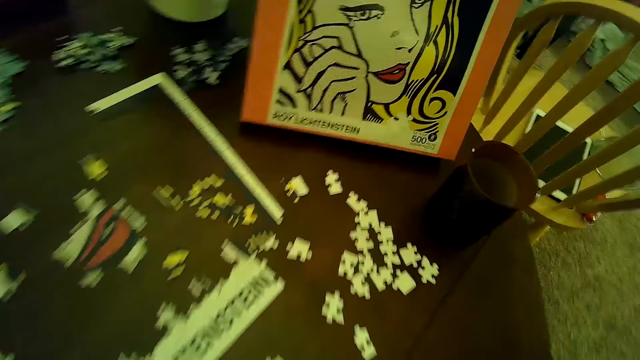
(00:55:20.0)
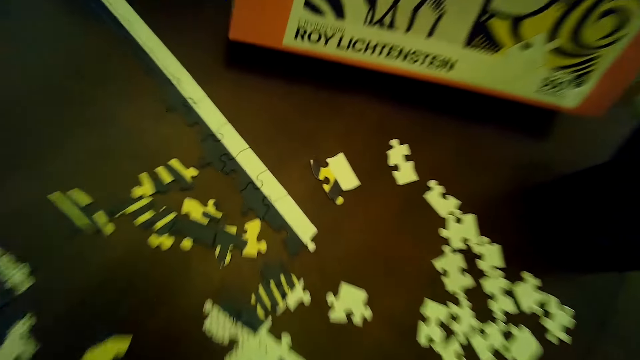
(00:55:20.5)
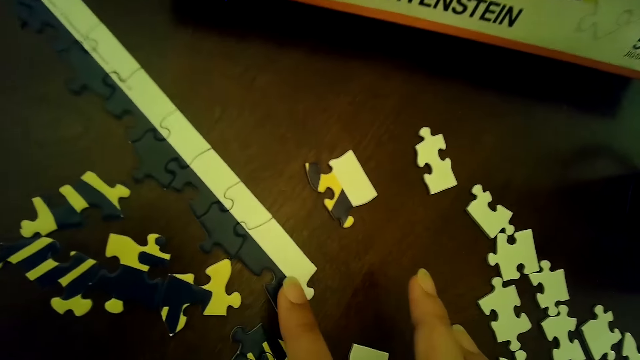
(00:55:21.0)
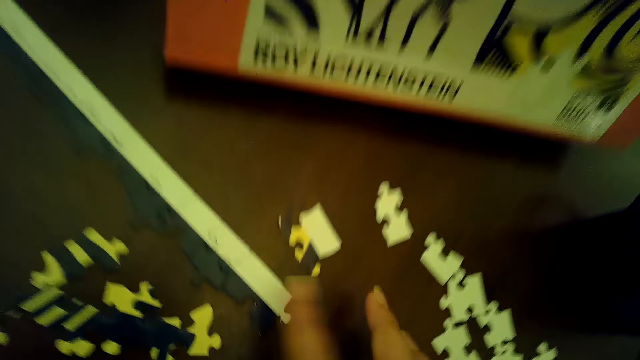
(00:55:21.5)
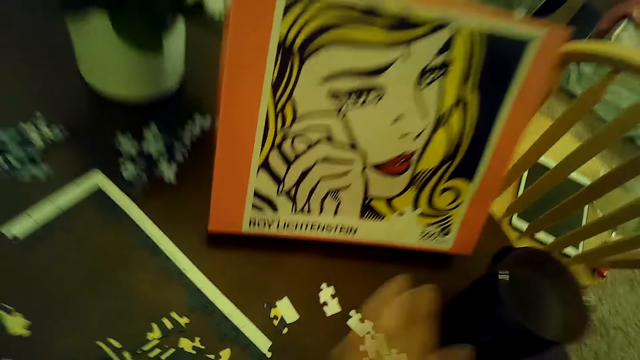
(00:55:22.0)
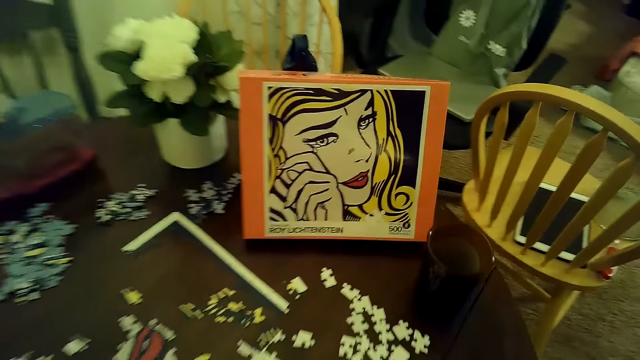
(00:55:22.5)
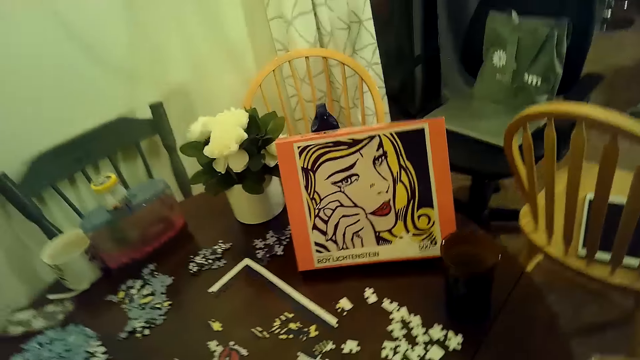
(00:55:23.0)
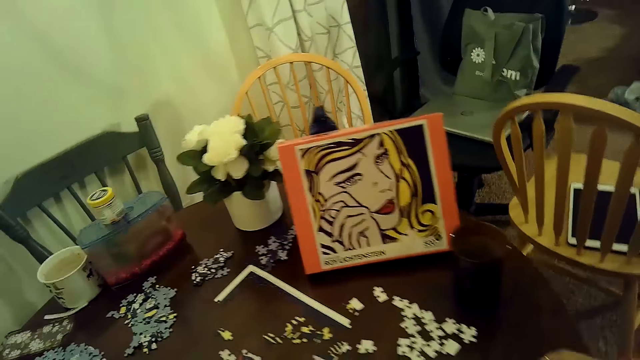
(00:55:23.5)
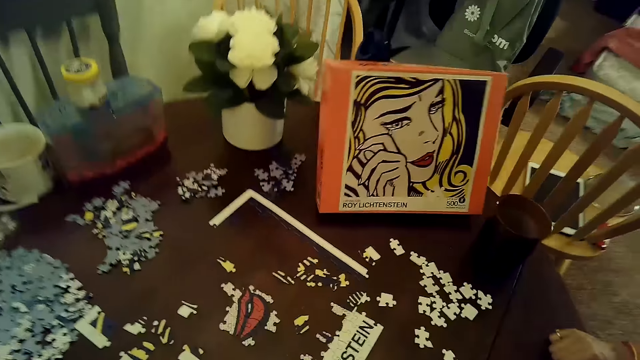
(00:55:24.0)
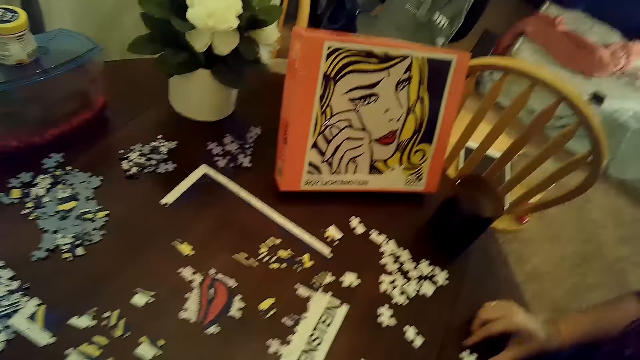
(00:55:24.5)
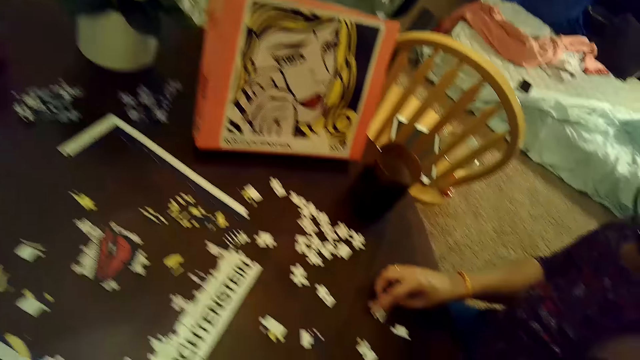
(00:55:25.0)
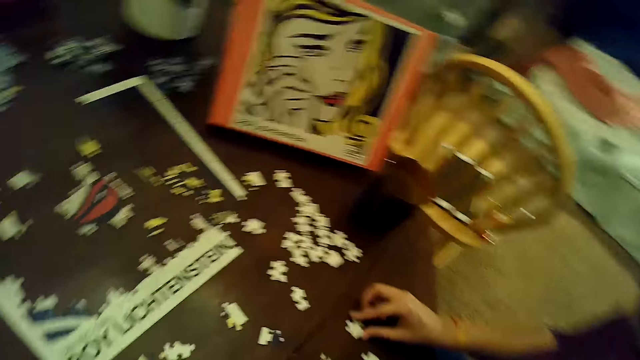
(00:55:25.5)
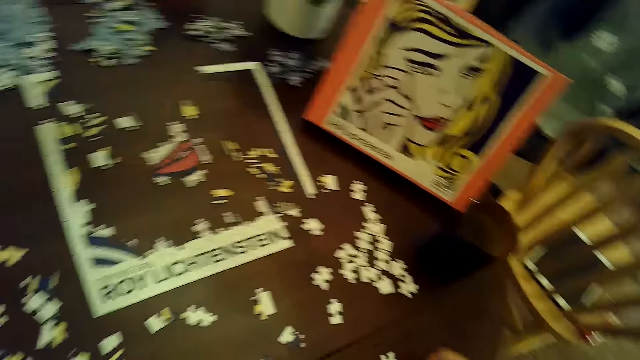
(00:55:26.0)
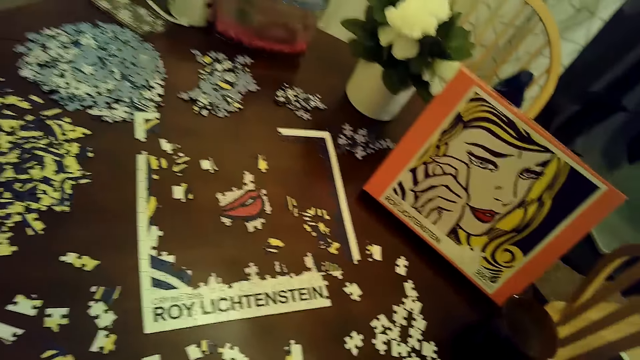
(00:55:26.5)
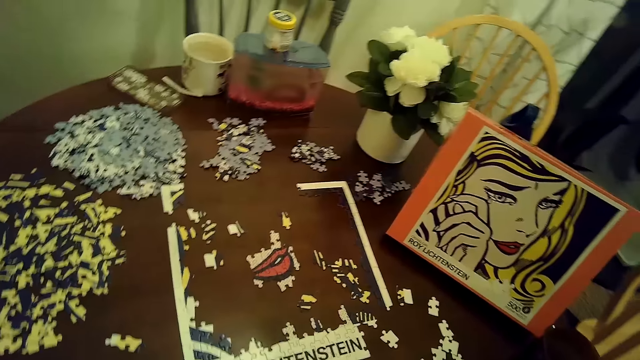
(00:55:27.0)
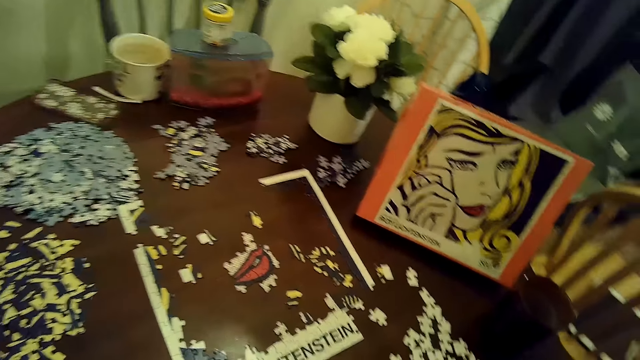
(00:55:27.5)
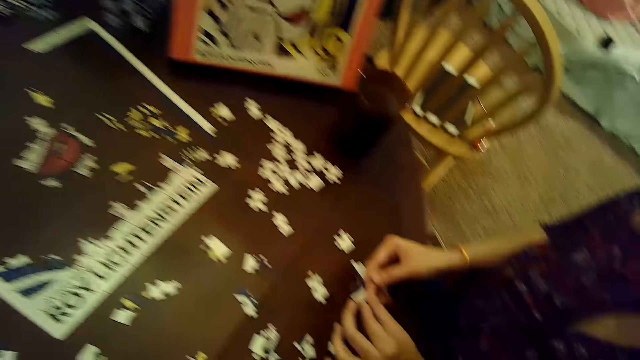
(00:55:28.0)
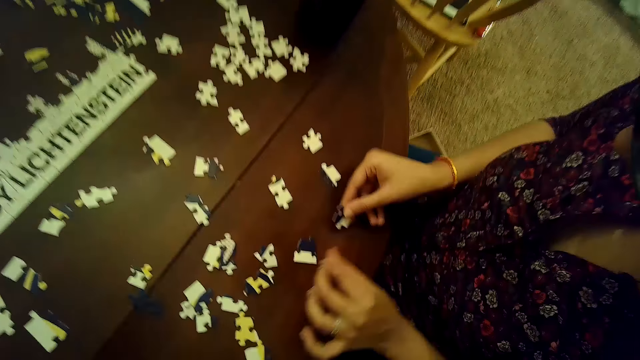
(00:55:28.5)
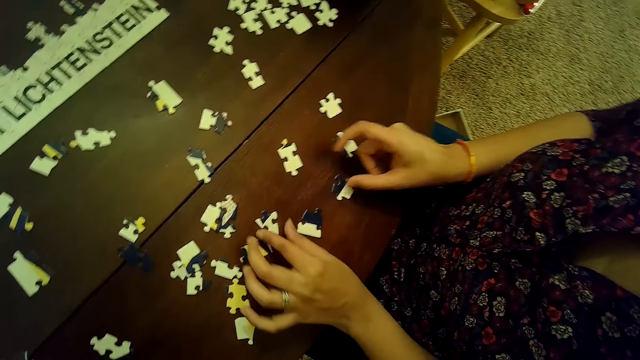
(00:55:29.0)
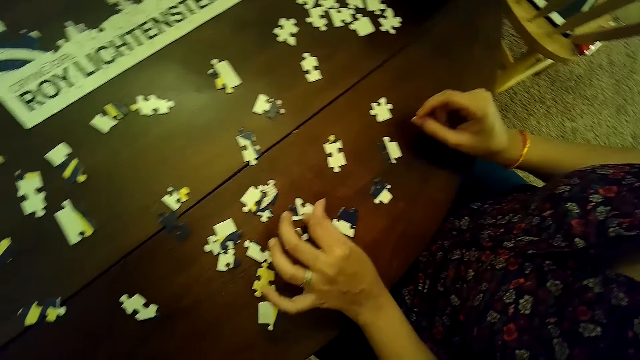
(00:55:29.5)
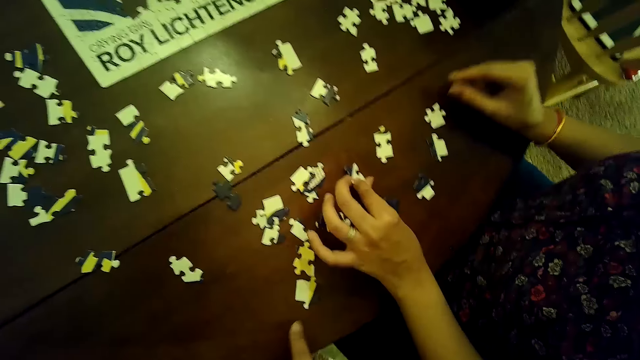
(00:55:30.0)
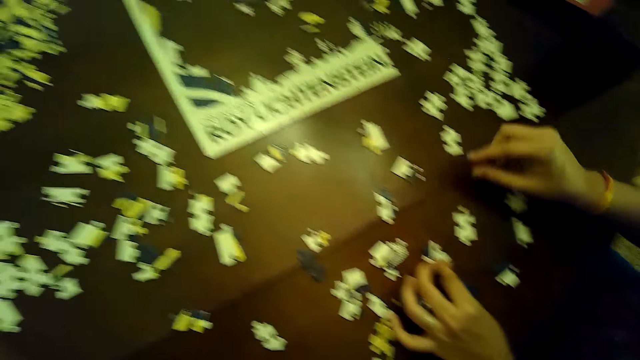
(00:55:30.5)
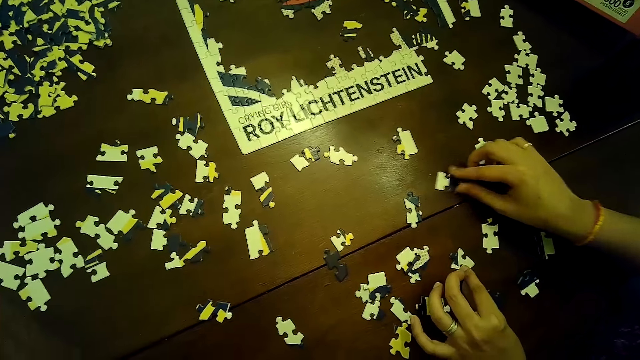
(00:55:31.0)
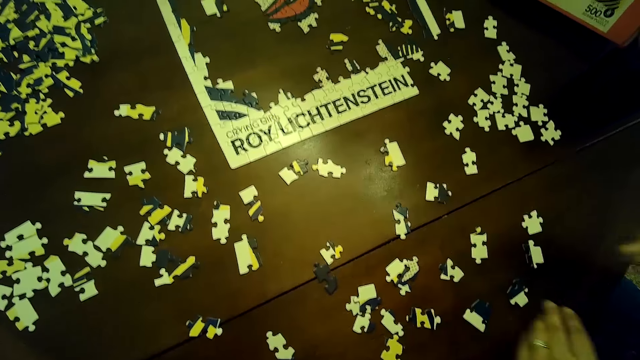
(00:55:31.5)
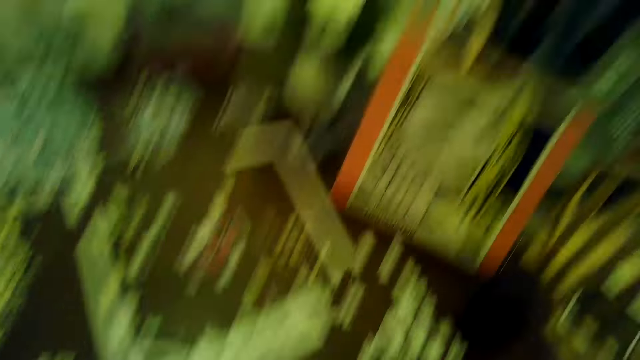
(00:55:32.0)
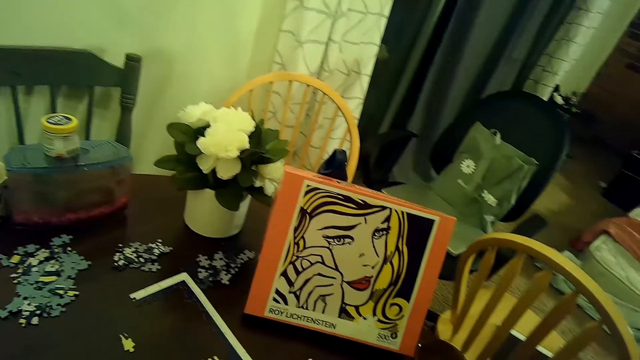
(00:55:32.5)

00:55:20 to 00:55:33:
A woman moves a part of the puzzle with her right hand. The woman sways fingers in the air. The woman moves a puzzle piece with her right hand. The woman arranges cards on the table. The woman moves the puzzle piece with her right hand. The woman places a puzzle piece on the table with both hands. The woman moves a puzzle piece with her left hand. The woman moves a puzzle piece with her right hand. She does it again.

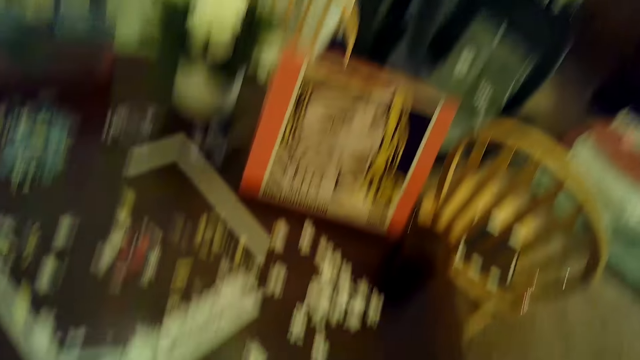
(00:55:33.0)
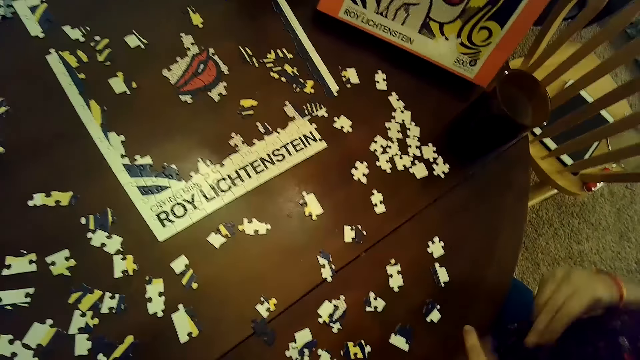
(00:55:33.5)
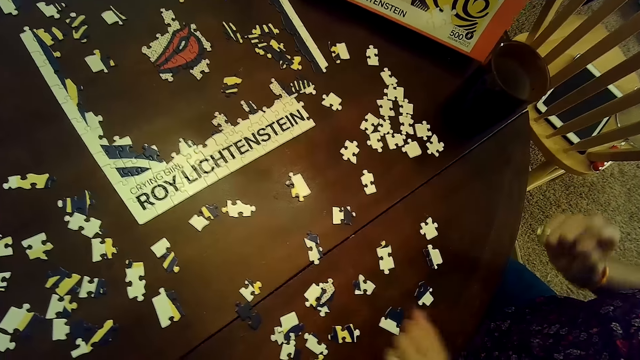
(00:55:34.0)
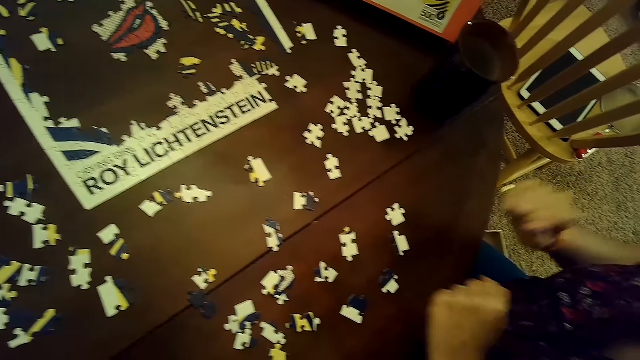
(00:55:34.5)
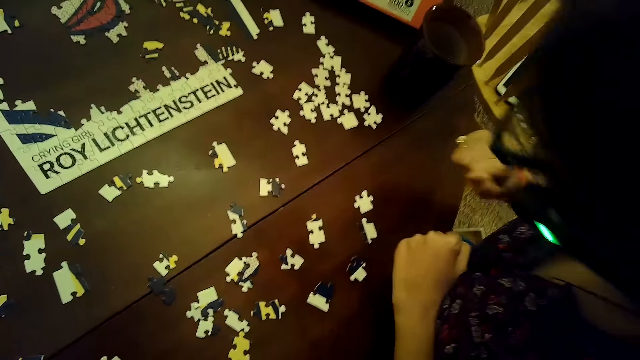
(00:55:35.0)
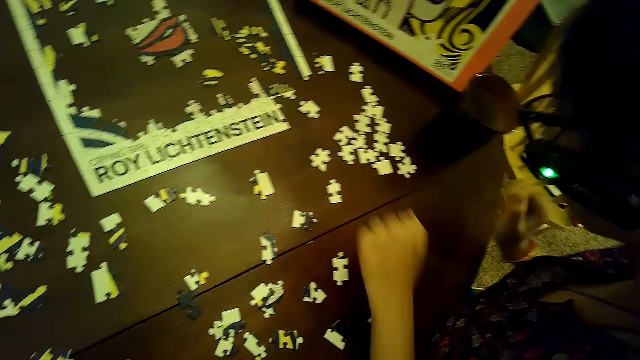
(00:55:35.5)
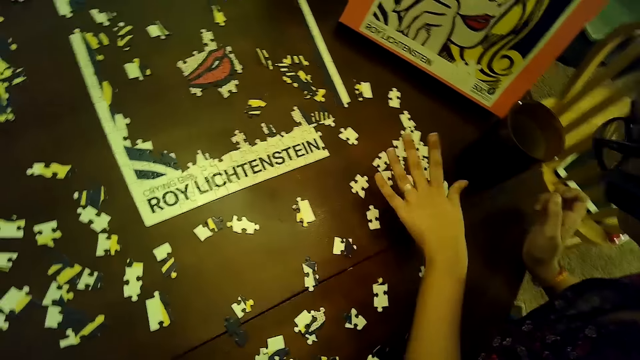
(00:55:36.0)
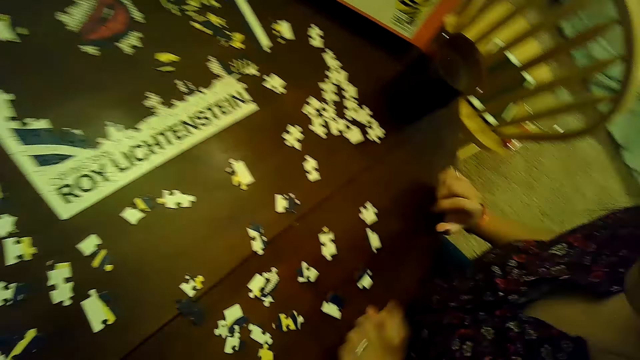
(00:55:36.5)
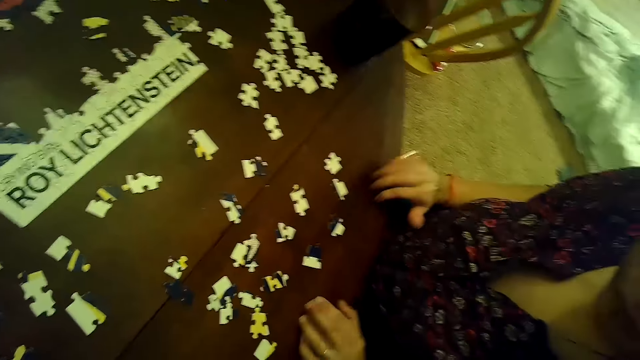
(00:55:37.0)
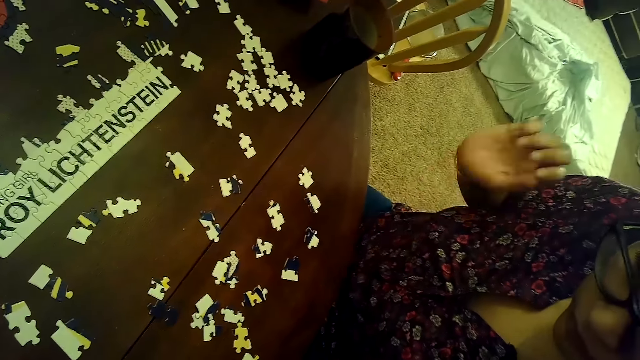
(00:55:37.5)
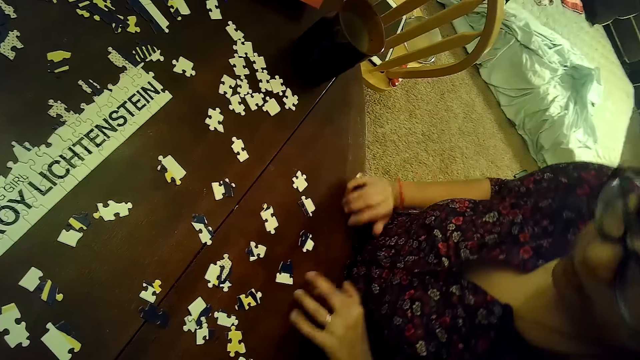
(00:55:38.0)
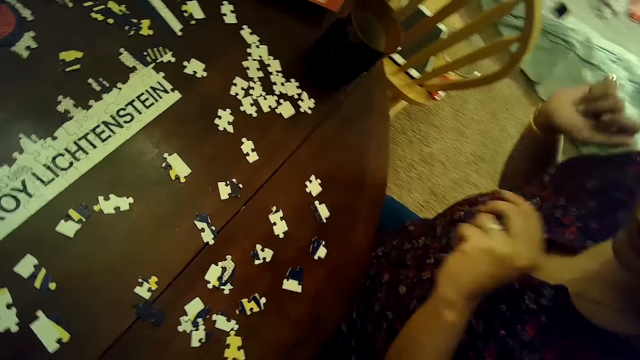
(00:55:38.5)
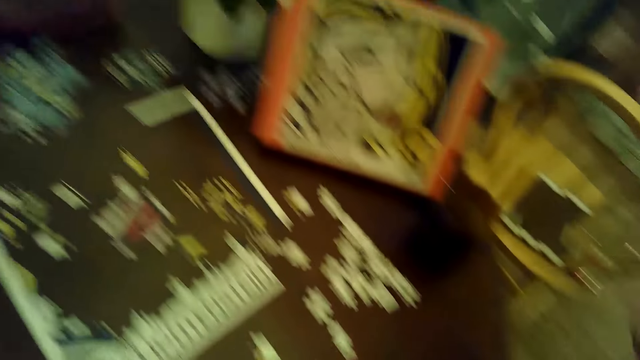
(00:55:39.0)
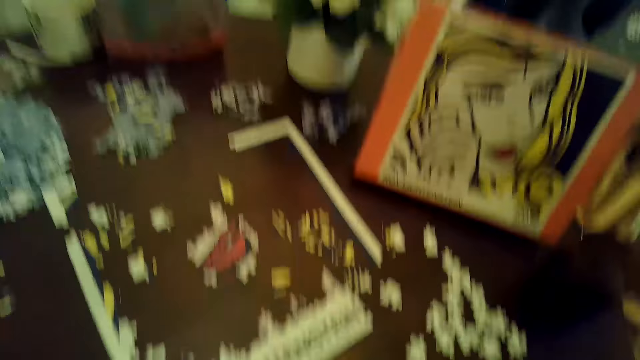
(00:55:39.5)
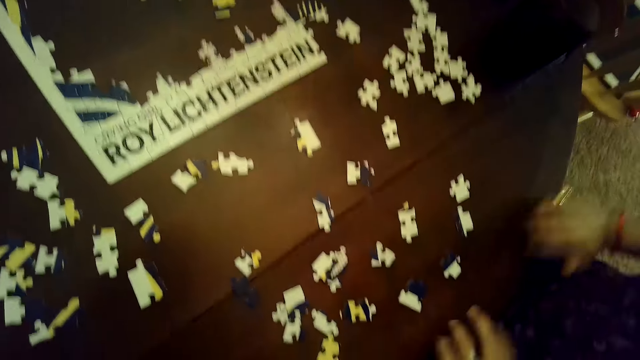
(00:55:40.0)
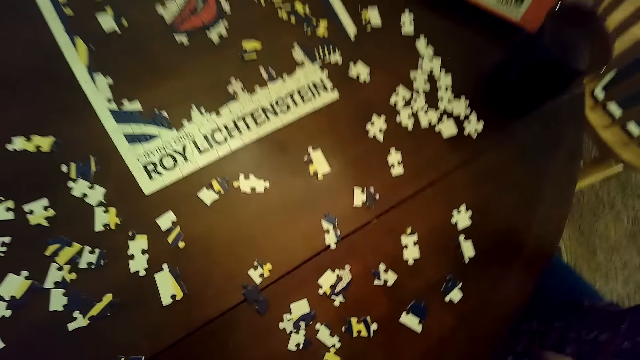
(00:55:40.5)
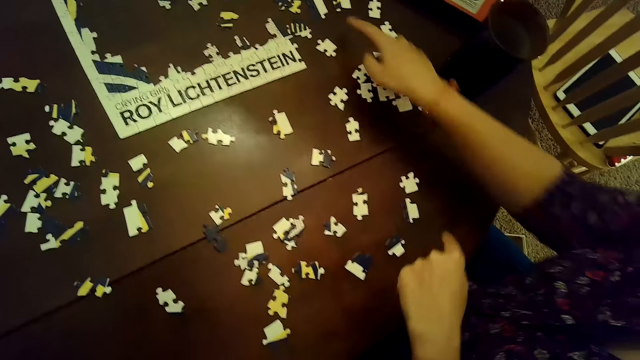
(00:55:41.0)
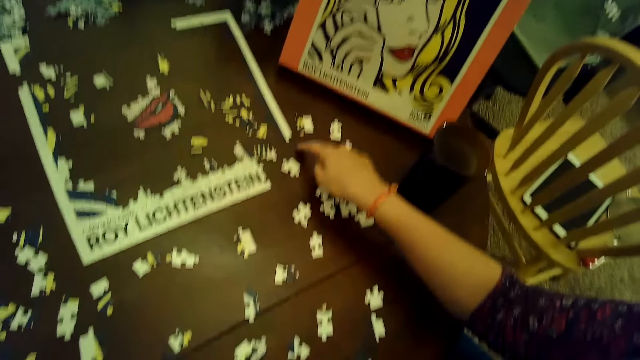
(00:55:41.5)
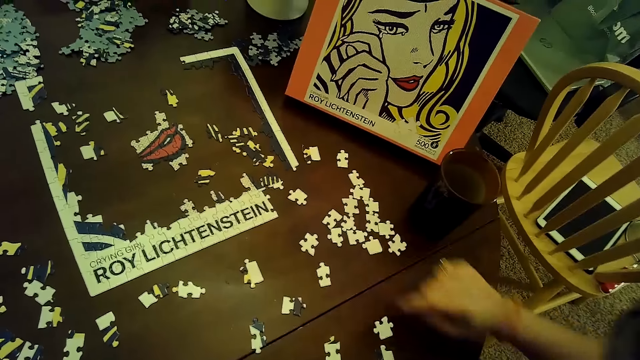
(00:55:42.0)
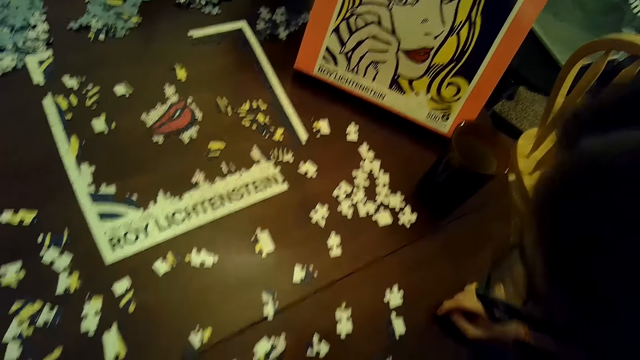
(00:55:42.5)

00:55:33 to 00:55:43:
A woman taps fingers. The woman touches the cards on the table. The woman taps the table with both hands. The woman raises her right hand from the table. The woman taps the table with both hands. She does it again. The woman taps the table with her right hand. The woman points at a card on the puzzle.
